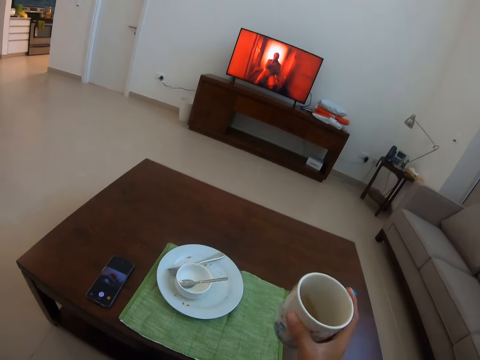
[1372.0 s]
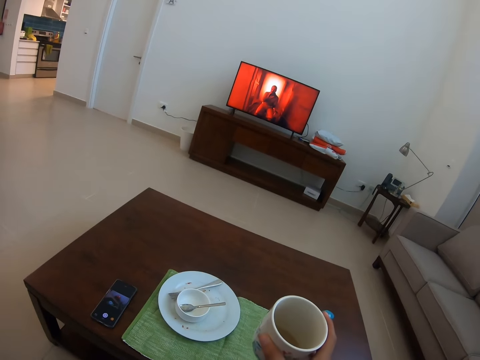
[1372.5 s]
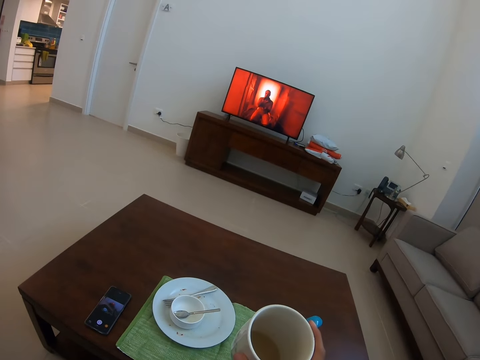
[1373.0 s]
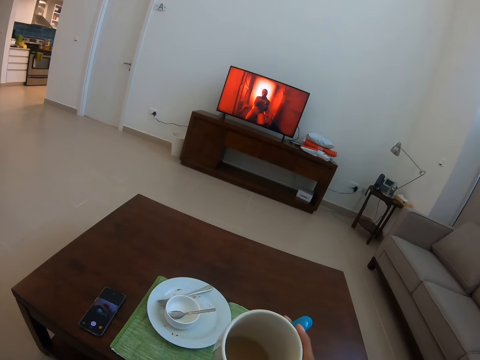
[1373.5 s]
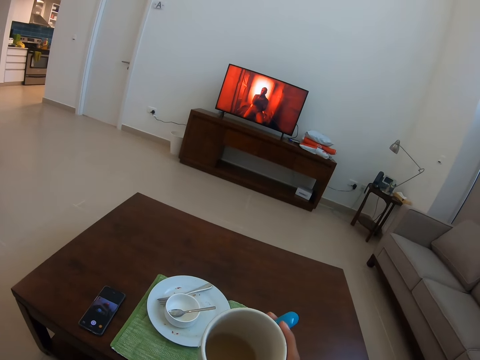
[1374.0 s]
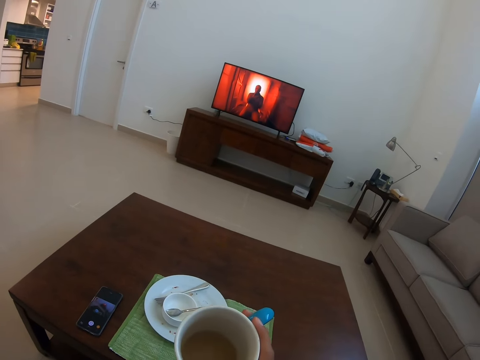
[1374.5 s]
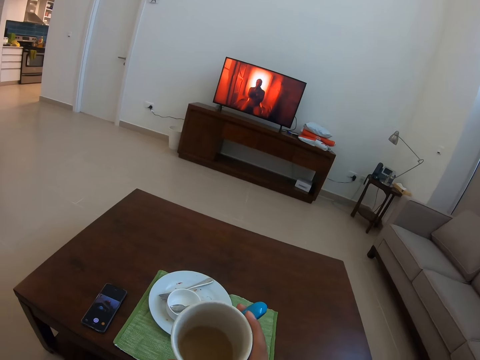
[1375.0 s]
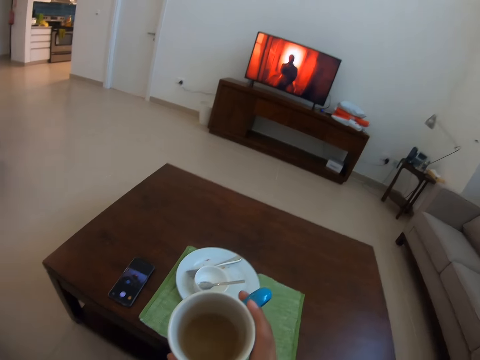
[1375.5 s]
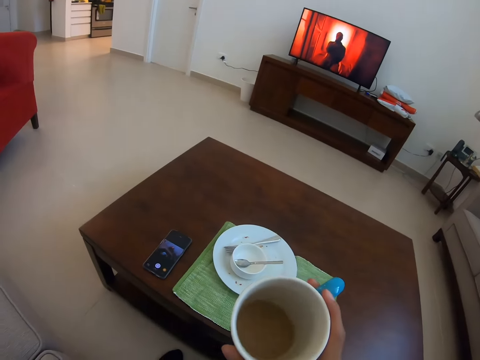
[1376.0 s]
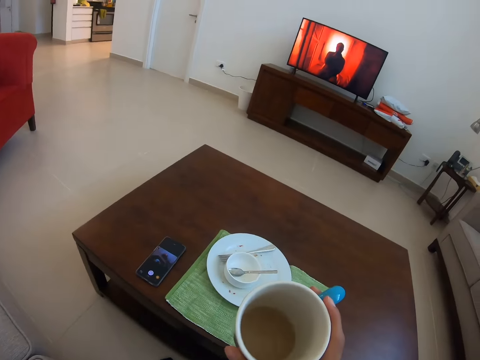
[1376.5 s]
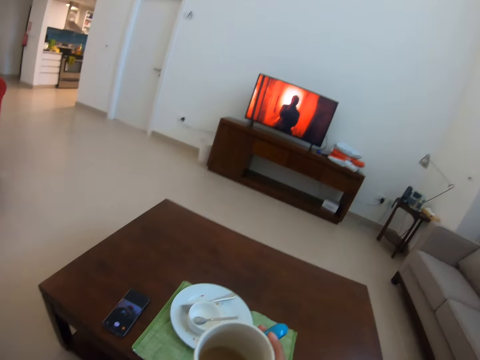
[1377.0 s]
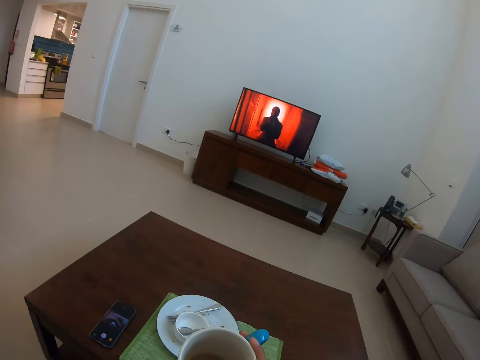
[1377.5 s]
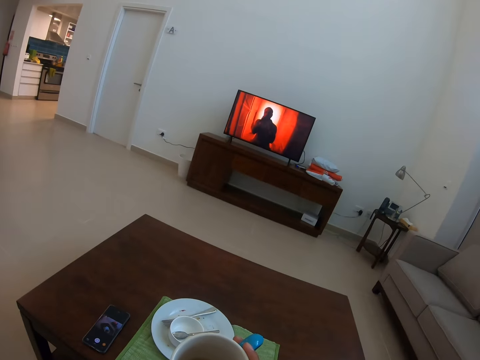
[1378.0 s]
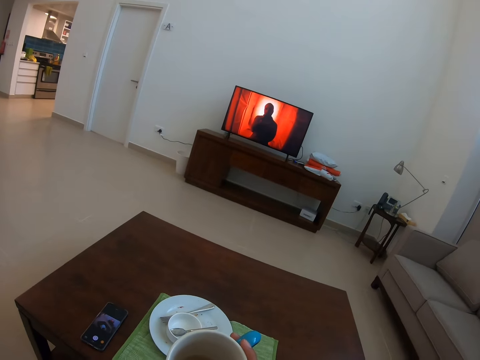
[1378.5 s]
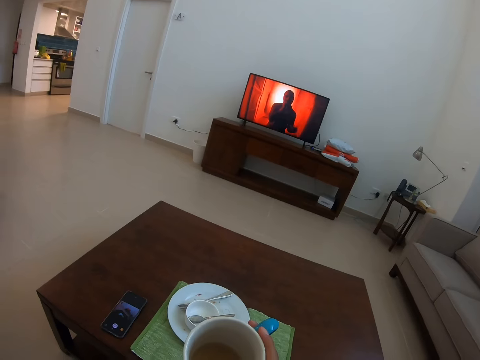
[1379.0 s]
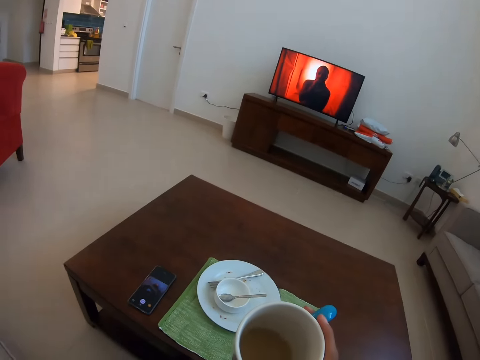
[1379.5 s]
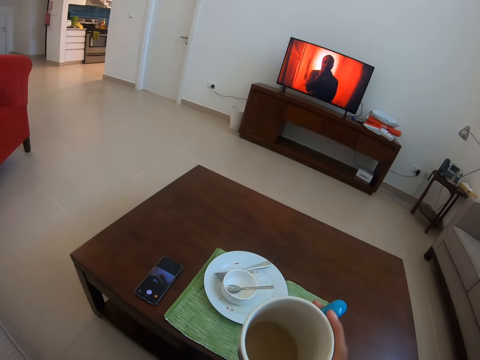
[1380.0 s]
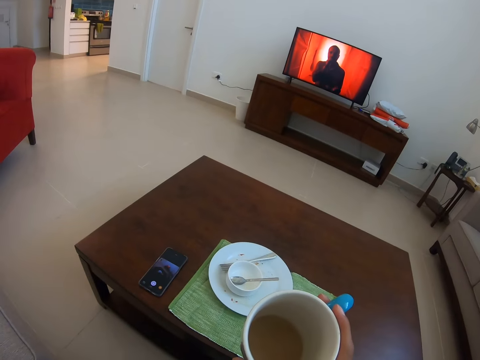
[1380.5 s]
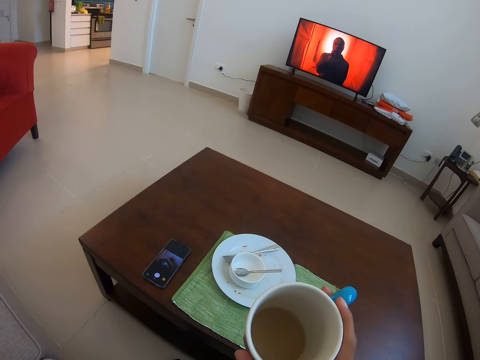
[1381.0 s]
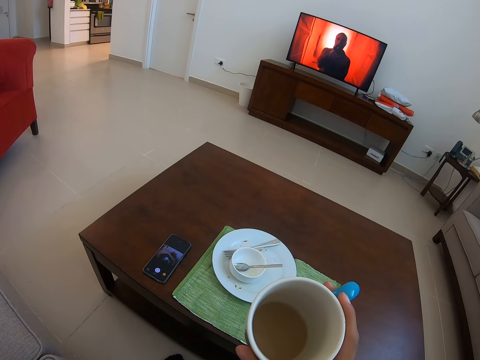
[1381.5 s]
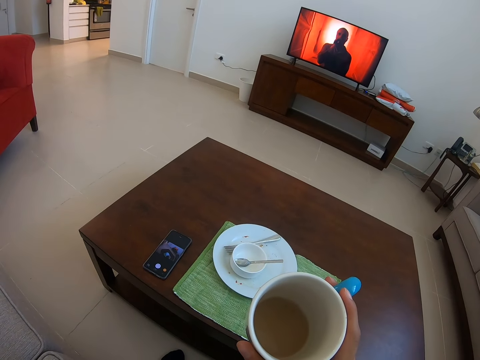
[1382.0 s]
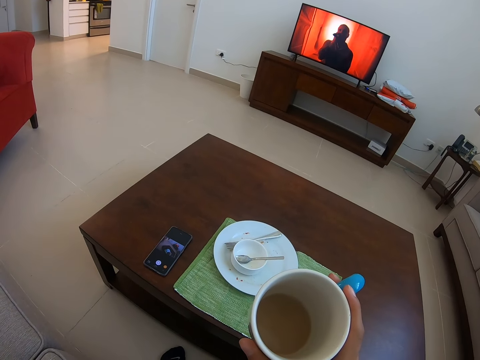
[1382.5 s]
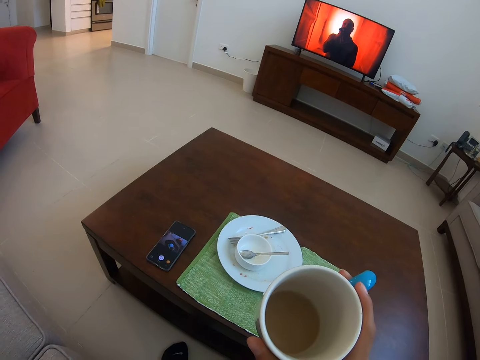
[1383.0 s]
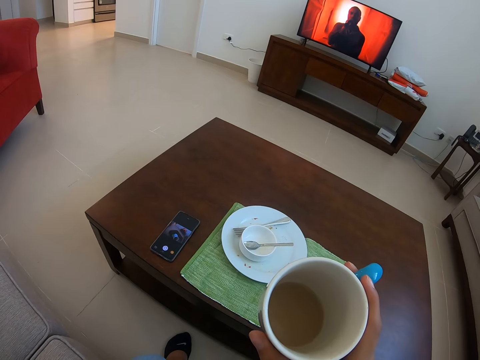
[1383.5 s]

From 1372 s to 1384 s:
The camera wearer holds a cup of tea. He moves his hands.

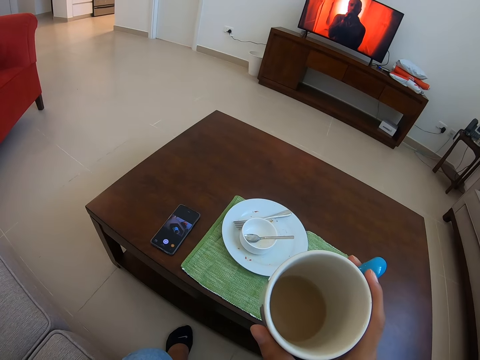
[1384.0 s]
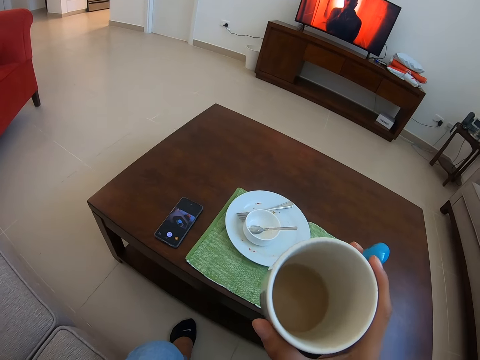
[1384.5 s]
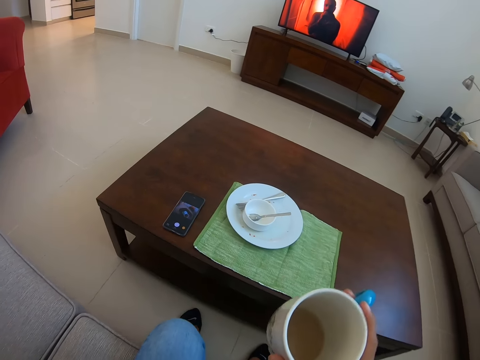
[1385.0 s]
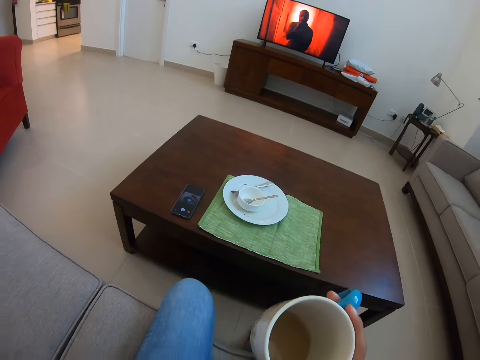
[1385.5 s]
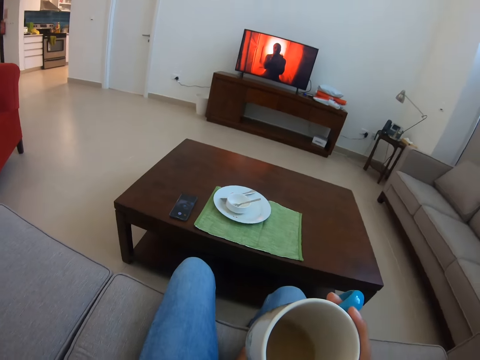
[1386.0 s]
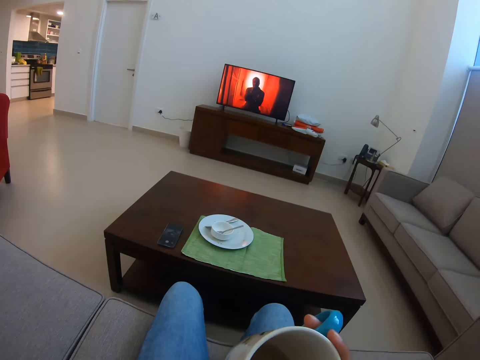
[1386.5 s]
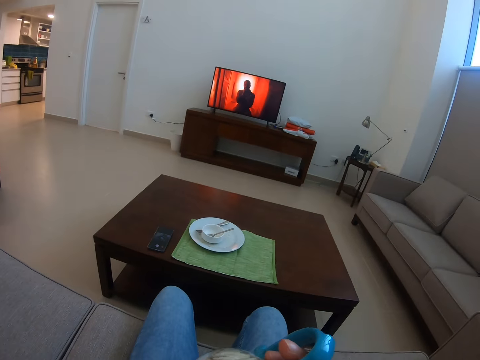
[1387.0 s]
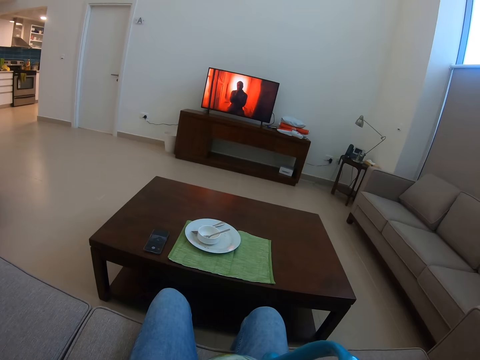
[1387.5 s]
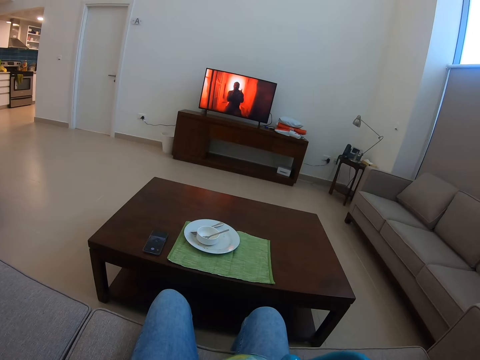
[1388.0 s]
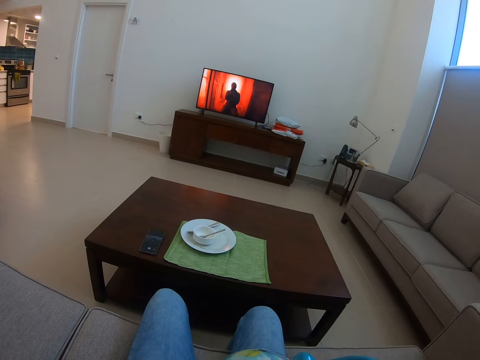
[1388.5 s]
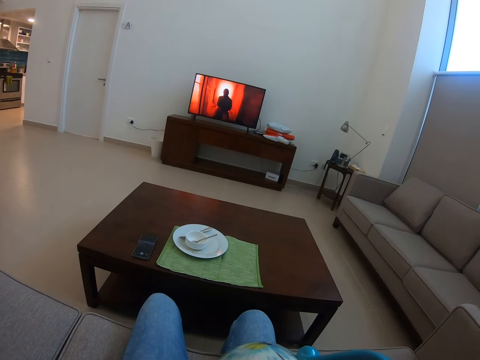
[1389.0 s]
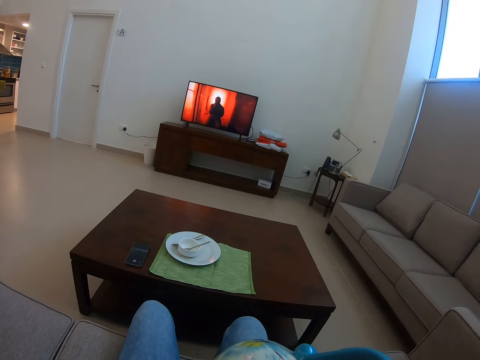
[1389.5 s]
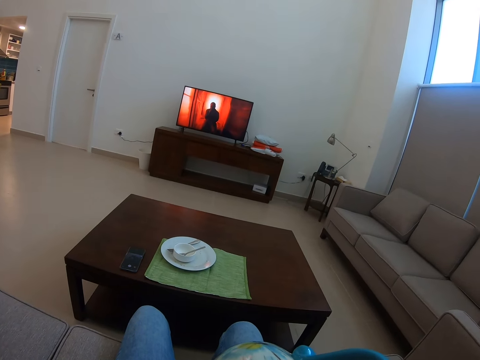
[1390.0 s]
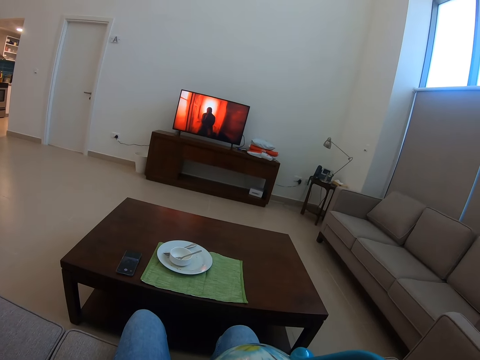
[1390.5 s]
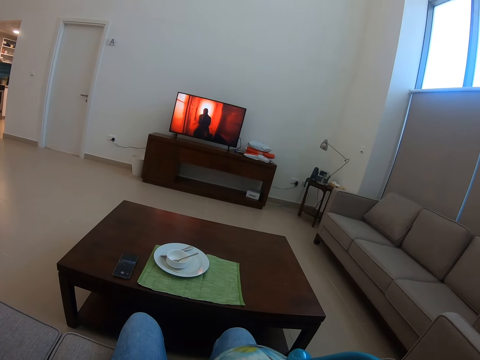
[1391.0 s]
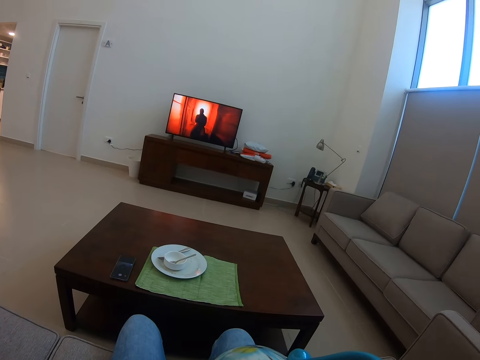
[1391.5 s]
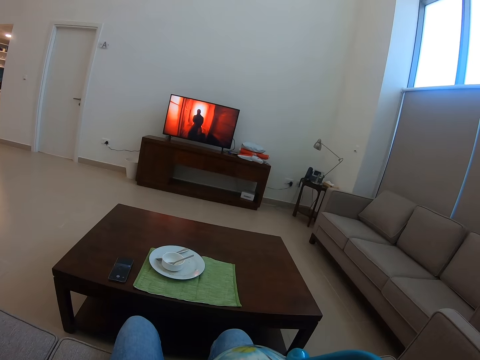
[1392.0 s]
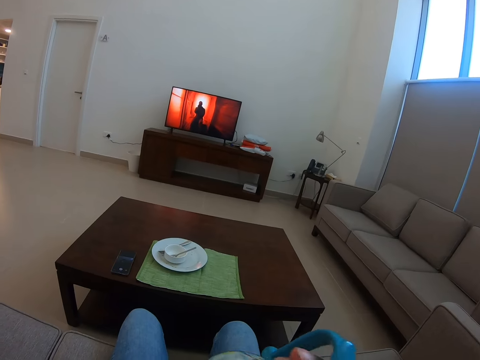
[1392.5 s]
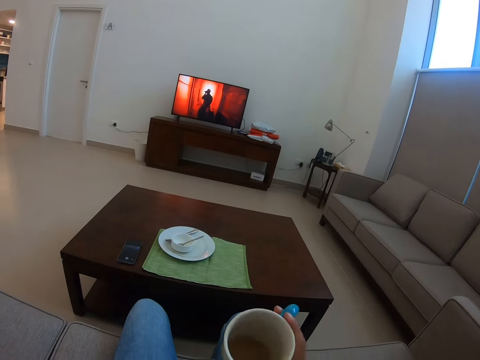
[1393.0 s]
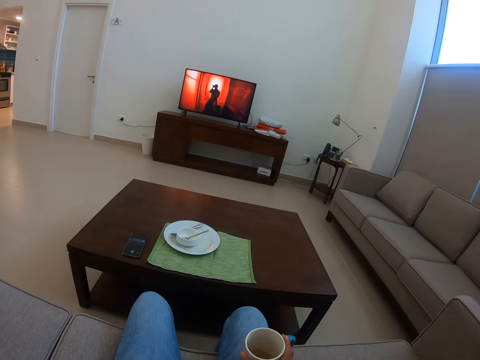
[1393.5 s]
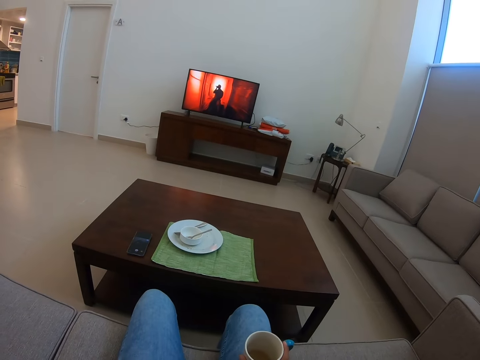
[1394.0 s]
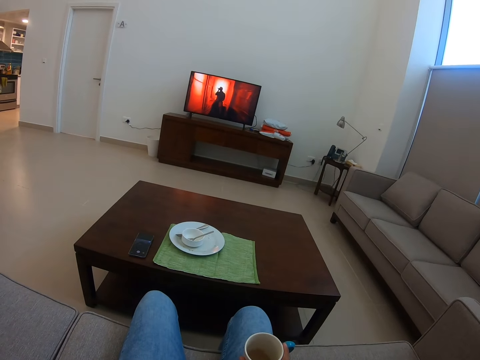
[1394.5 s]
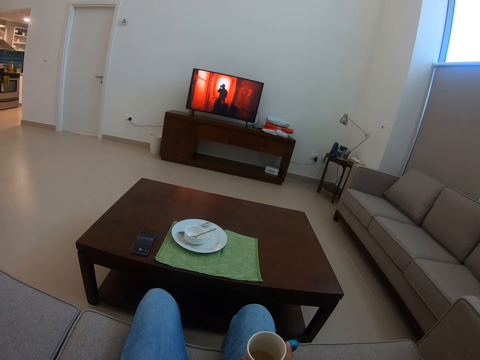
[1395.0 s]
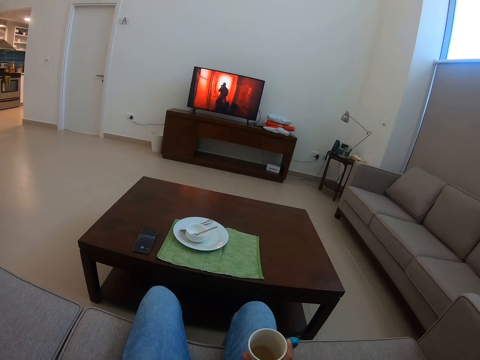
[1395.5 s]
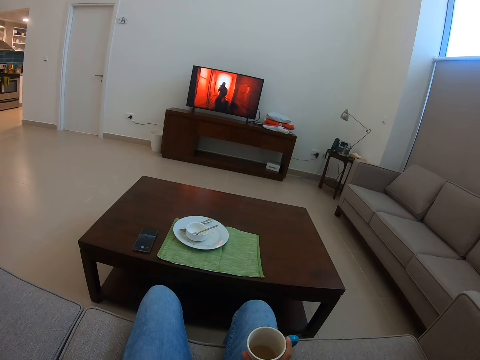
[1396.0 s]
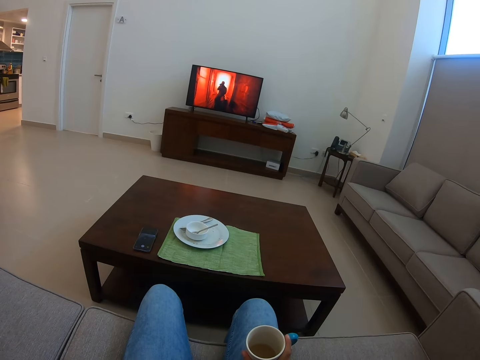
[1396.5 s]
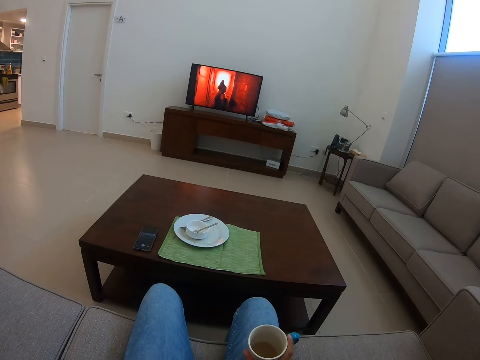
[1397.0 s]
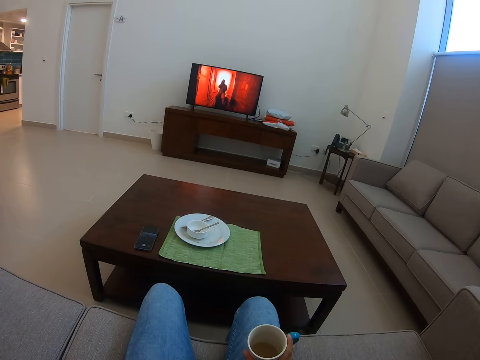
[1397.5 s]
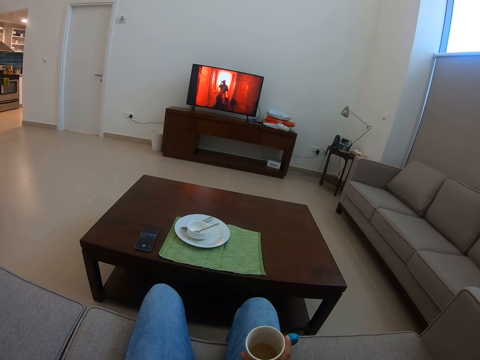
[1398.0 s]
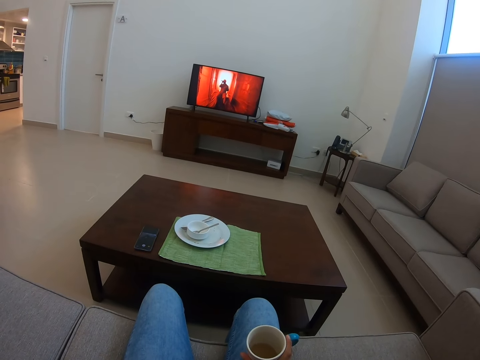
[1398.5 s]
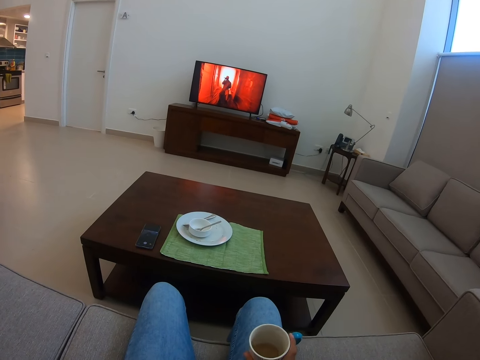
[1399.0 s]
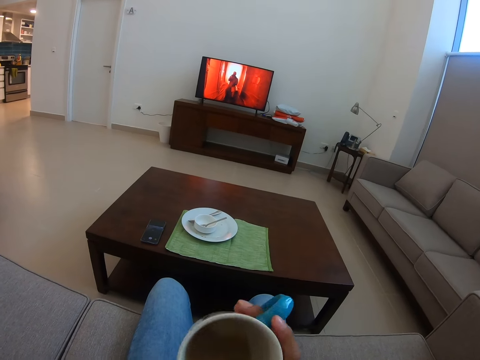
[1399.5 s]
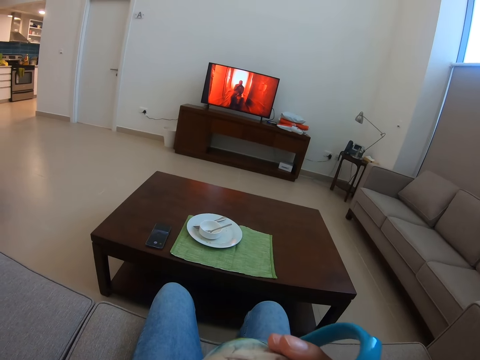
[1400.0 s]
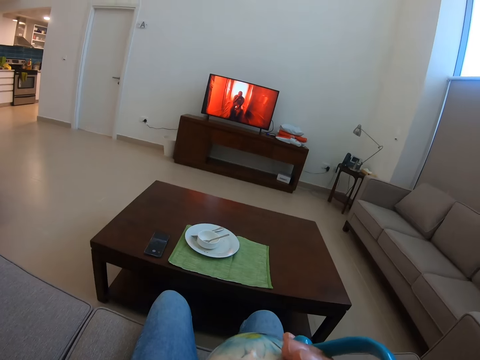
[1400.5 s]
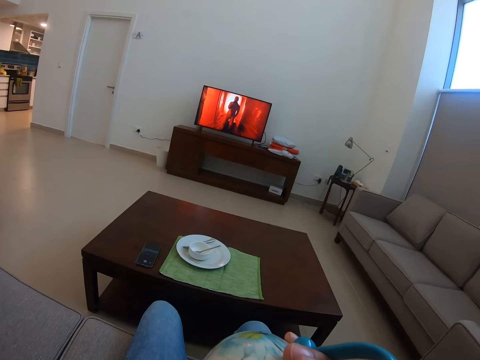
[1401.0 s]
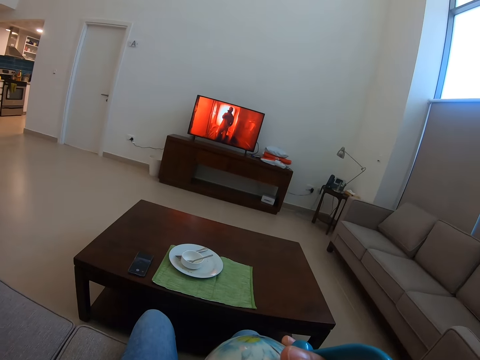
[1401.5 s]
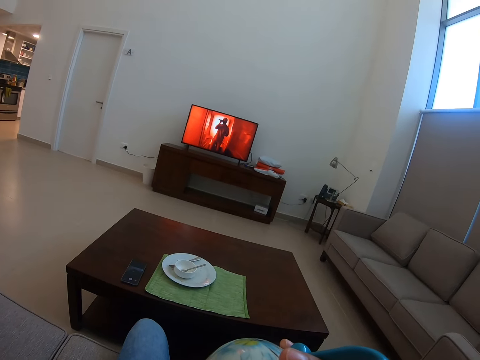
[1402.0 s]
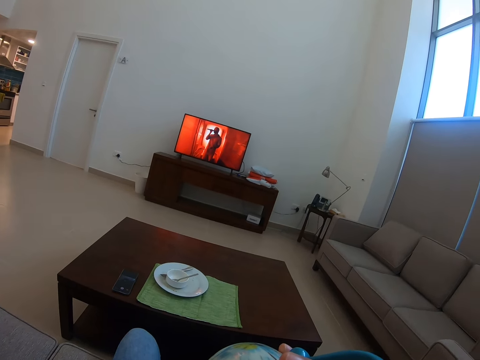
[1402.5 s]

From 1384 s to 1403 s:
The camera wearer drinks tea from the cup. He holds the cup of tea. He puts down his hands. He drinks the tea.
